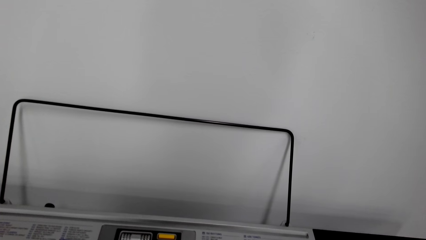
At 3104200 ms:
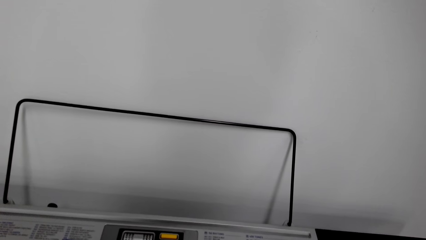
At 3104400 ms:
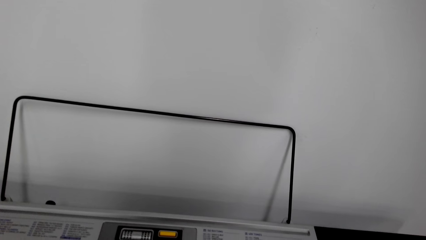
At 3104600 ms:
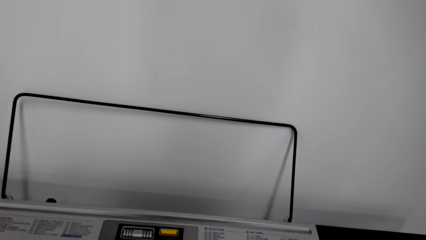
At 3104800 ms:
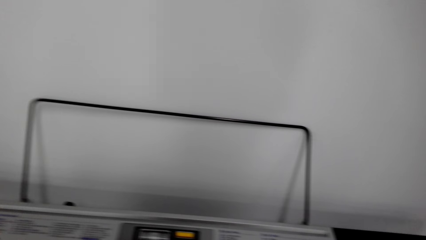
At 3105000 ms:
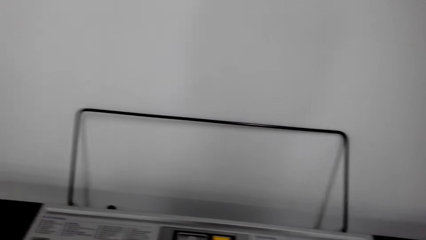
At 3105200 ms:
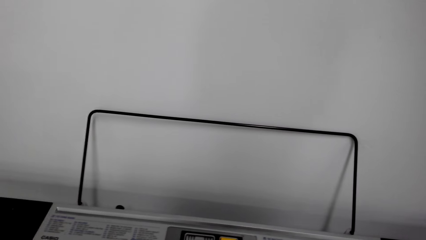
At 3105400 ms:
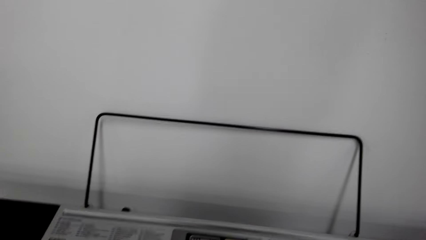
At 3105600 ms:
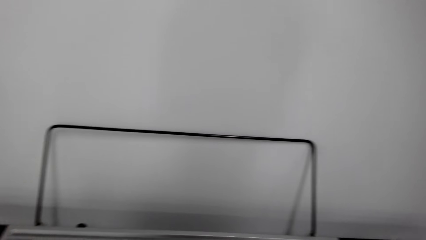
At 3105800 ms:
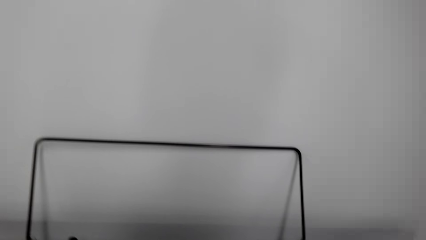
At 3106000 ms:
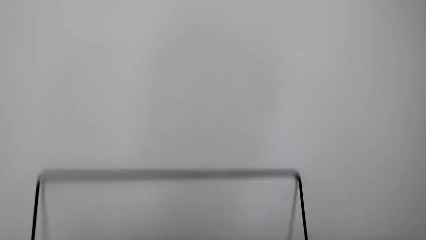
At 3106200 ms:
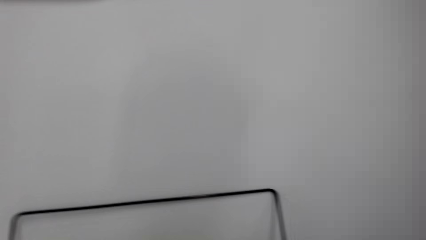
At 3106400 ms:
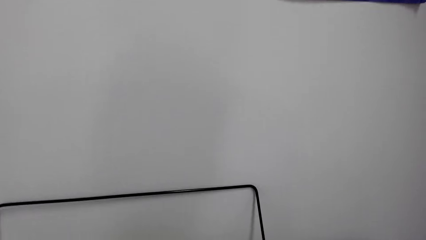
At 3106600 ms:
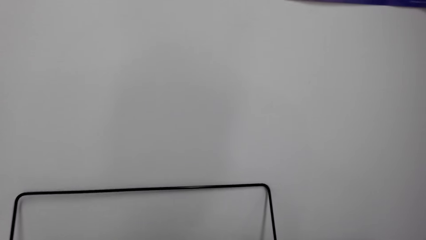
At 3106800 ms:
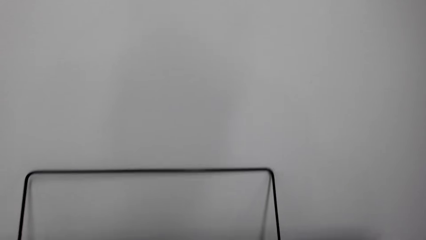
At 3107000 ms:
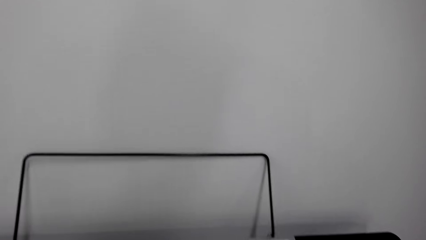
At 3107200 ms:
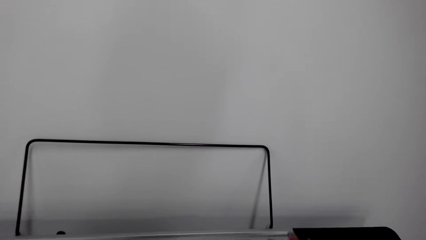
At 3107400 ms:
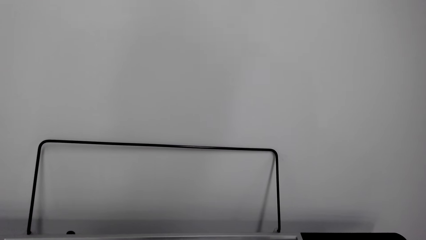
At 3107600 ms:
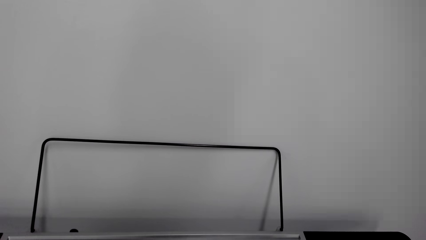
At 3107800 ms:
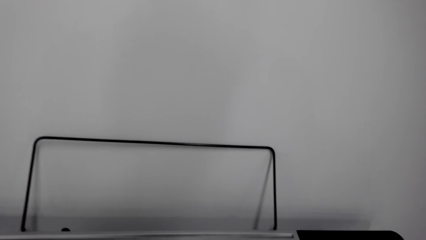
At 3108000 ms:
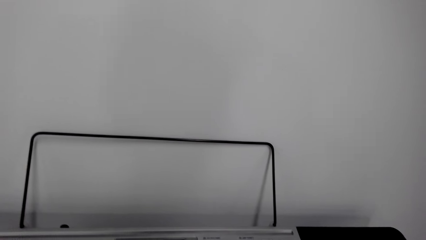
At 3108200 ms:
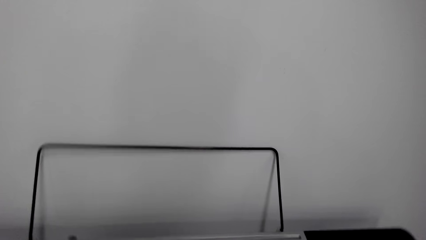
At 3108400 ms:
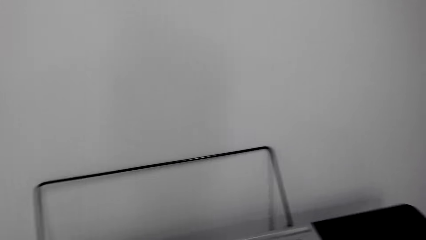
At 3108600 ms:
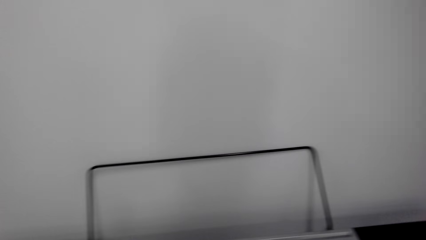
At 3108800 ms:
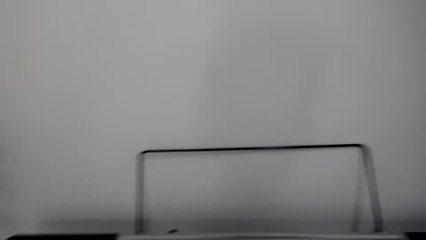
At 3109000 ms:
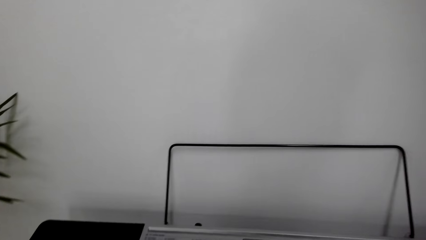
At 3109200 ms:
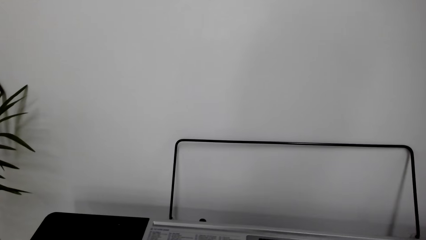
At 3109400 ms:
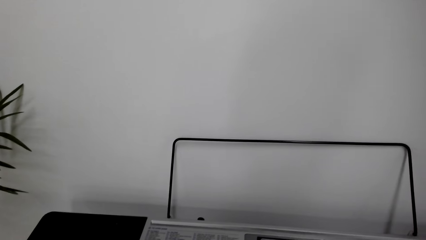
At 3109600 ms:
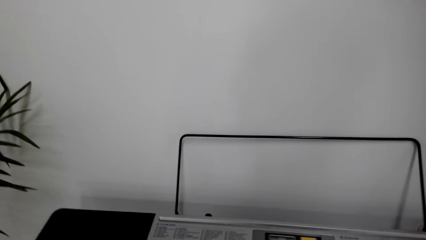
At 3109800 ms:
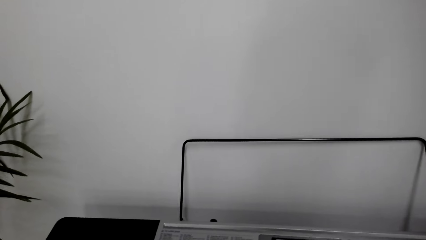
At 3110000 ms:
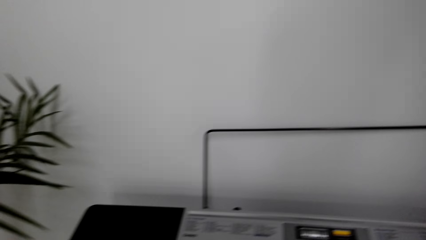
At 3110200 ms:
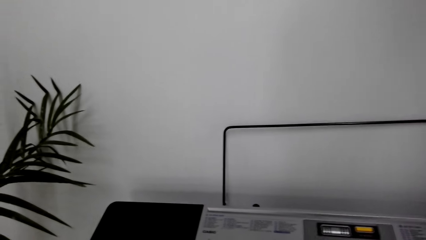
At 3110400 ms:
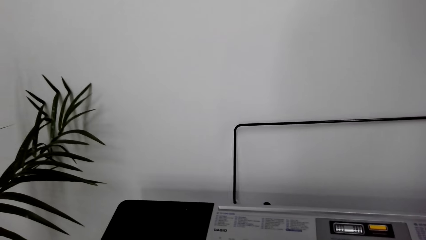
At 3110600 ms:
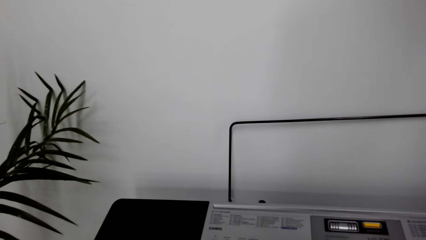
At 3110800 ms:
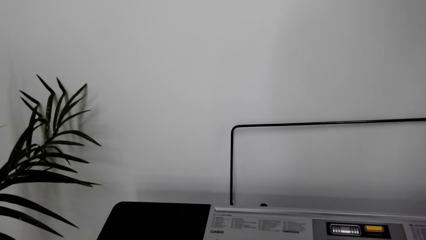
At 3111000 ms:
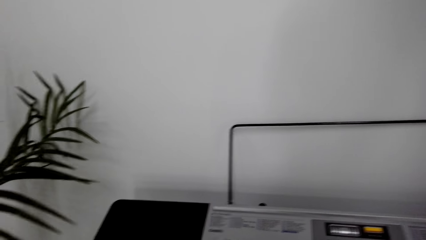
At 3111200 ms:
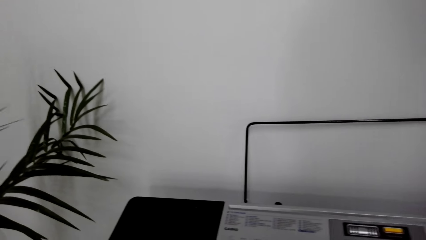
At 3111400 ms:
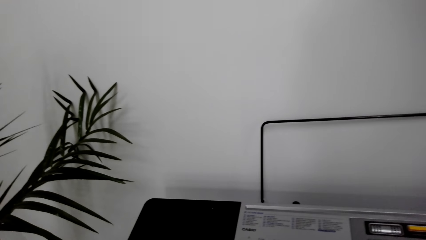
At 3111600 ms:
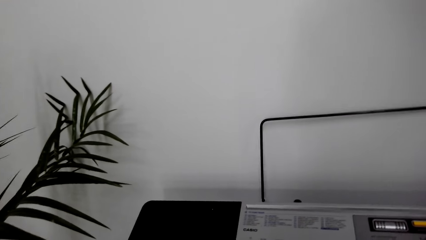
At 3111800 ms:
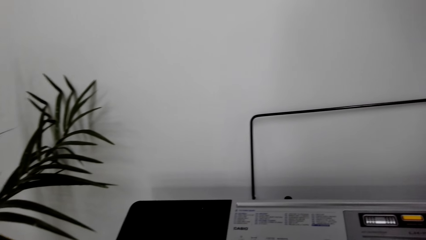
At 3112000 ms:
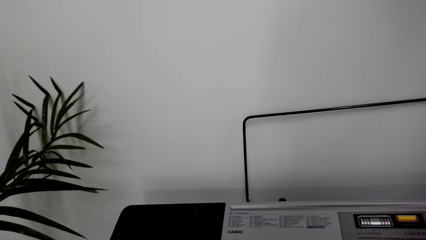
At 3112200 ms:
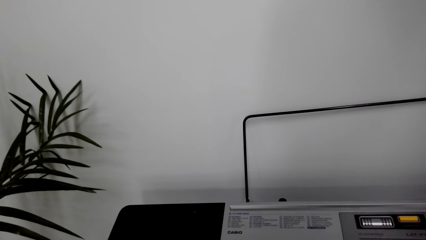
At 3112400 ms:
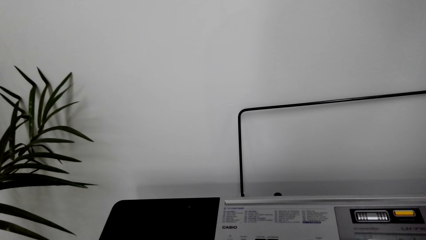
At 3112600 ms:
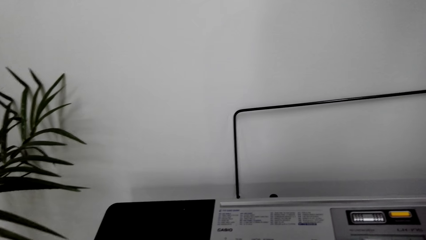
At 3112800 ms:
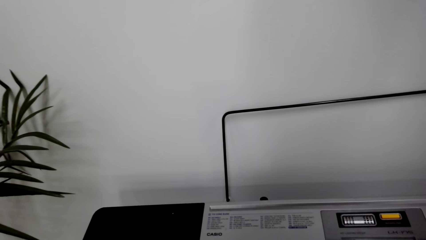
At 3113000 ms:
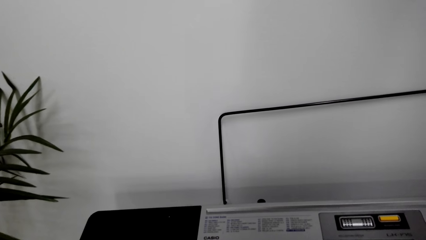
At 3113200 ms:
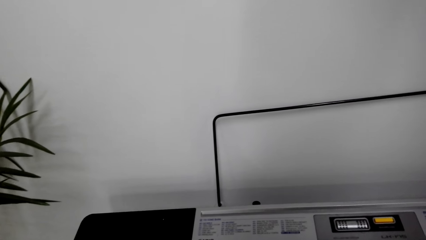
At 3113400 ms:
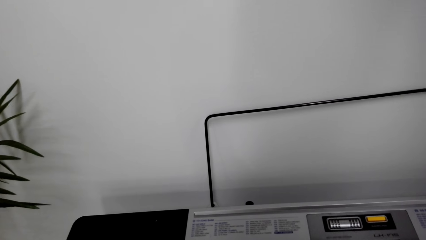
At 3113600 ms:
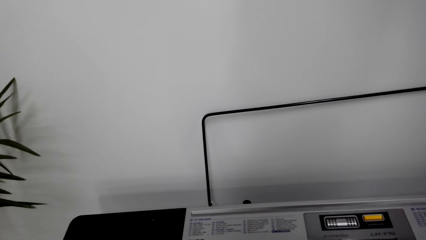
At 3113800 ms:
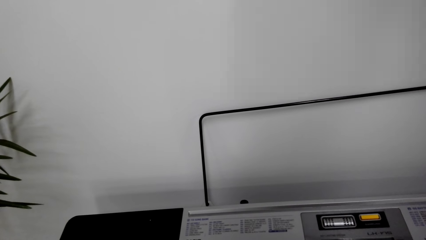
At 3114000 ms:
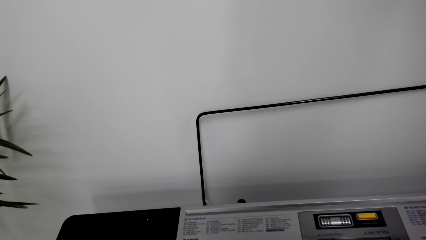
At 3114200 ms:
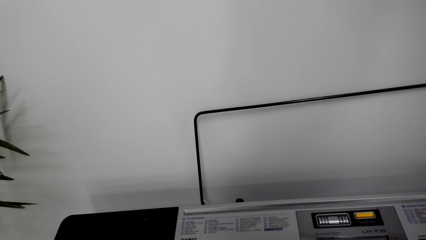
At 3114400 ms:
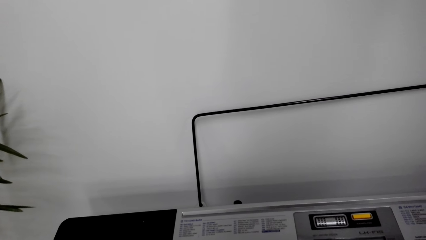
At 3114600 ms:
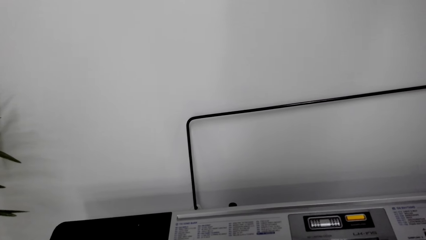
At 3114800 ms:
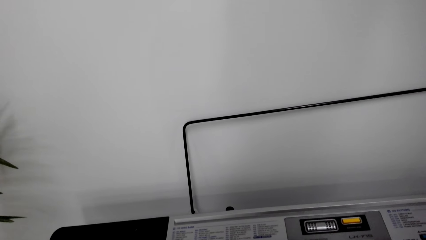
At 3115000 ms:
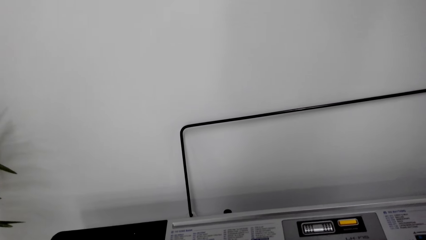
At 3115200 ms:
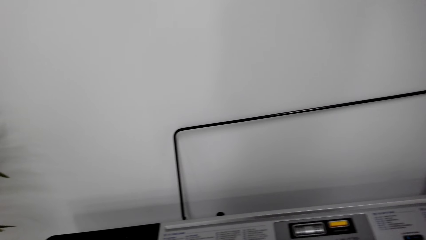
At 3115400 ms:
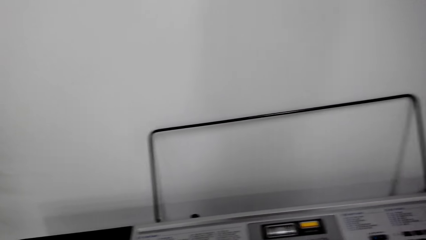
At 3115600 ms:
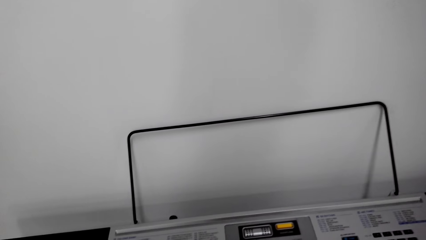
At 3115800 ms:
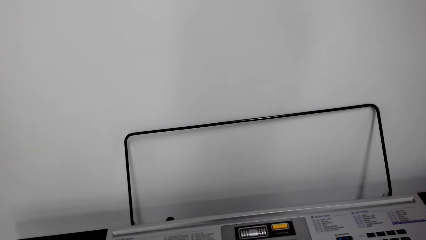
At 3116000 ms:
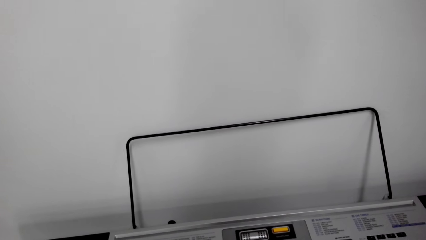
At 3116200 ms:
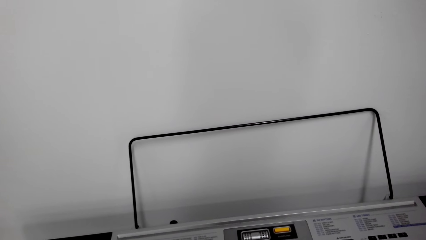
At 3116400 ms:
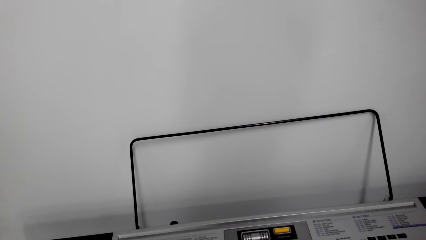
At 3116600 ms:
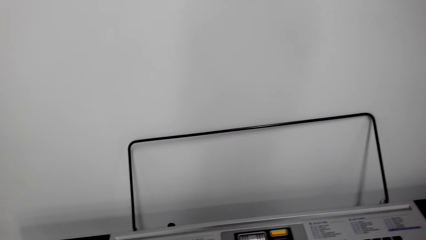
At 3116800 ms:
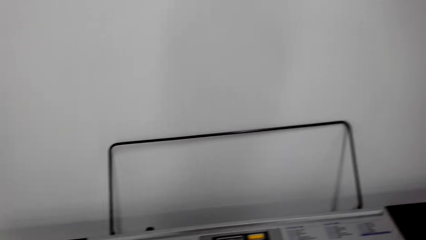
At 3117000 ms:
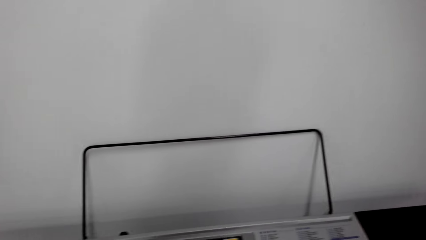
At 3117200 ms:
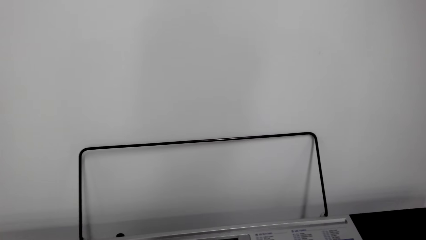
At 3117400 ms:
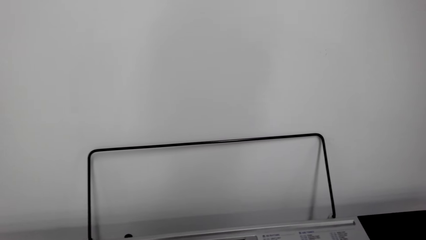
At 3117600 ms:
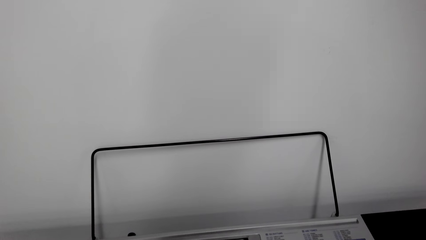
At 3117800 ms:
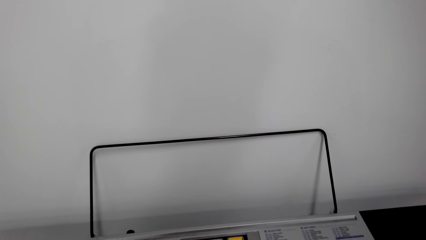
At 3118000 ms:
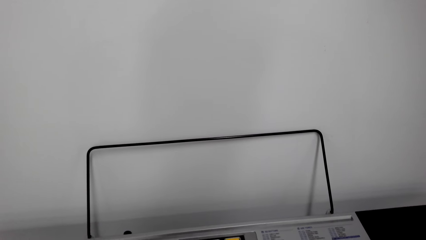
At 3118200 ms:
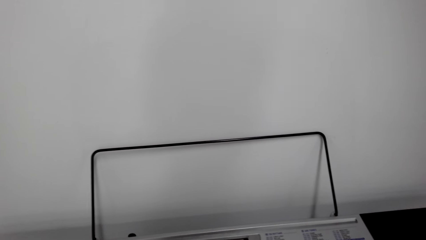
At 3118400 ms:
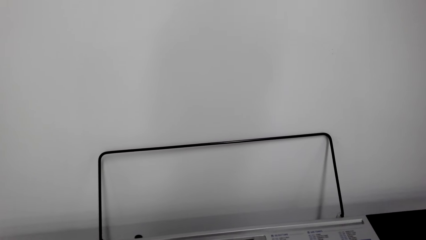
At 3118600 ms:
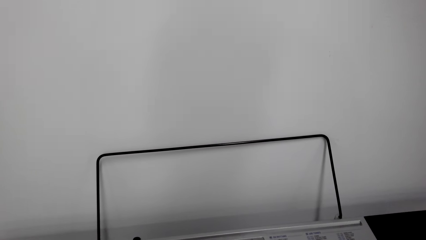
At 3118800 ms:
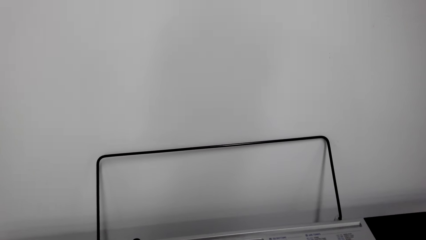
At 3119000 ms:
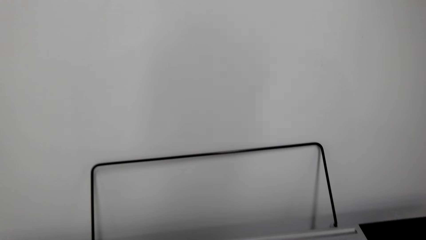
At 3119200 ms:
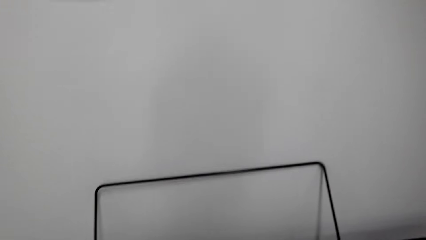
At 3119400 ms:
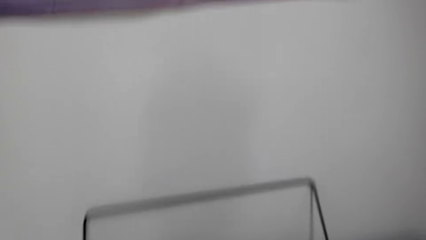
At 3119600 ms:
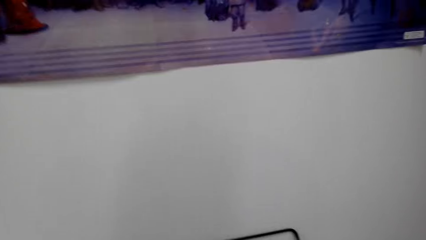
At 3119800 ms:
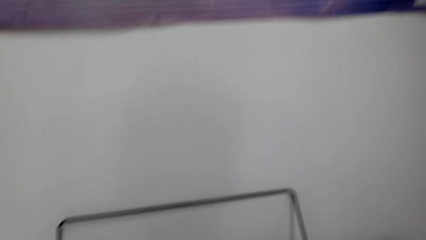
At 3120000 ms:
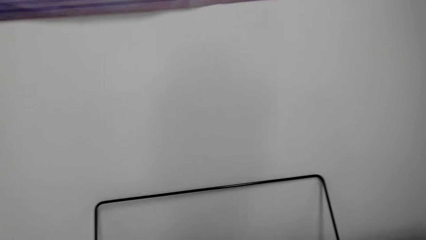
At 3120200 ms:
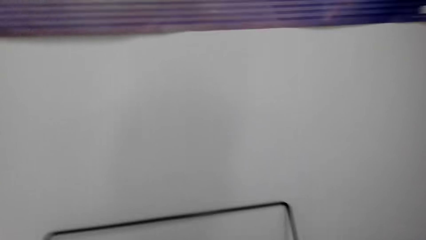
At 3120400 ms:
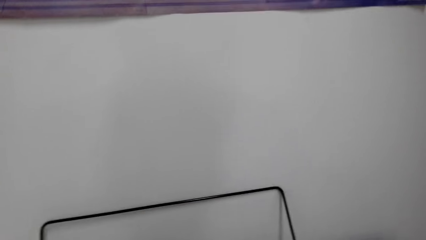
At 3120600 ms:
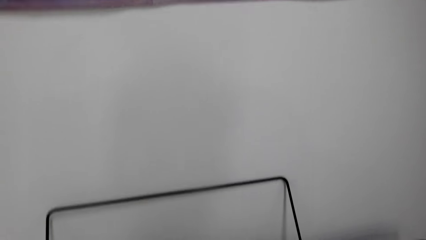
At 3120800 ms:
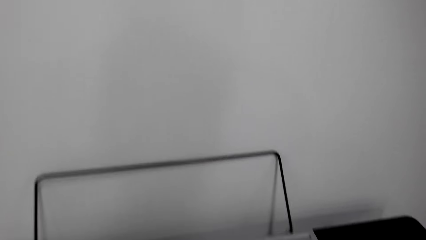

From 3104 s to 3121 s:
The camera wearer converses with a person. They turn around the room. They look around. They dial on a piano. They play the piano.
